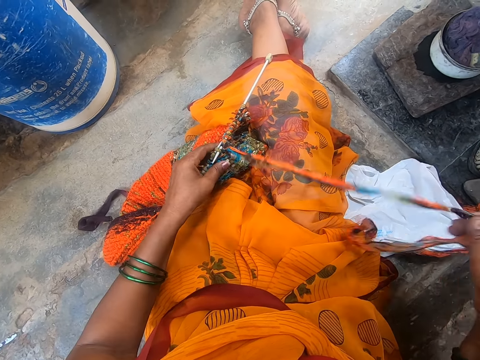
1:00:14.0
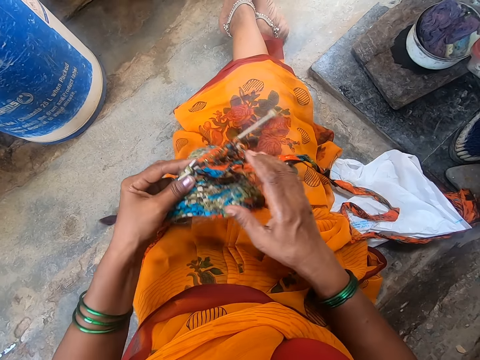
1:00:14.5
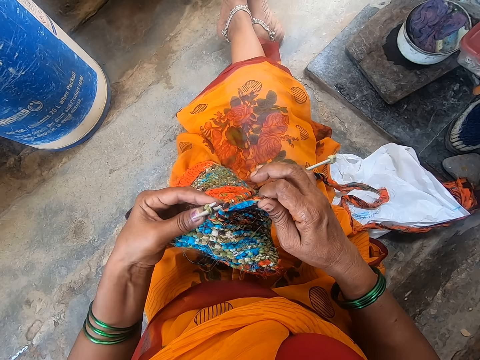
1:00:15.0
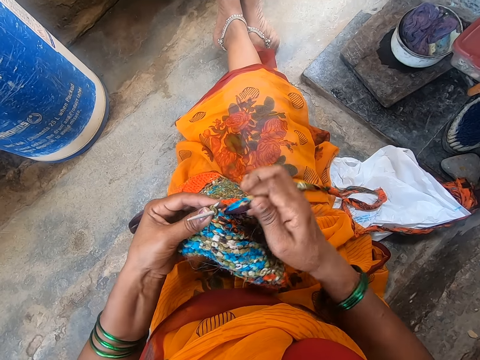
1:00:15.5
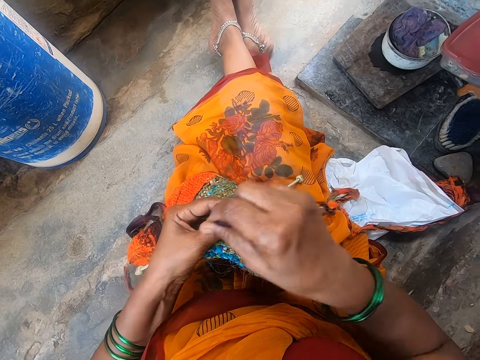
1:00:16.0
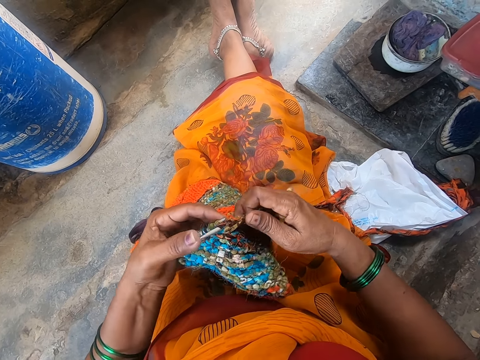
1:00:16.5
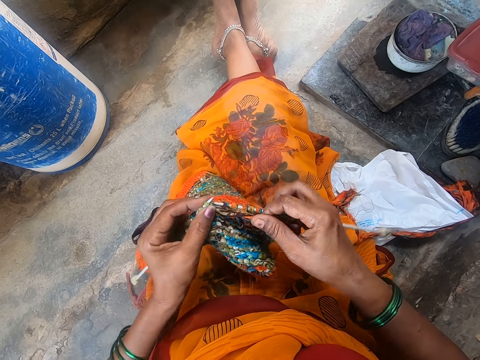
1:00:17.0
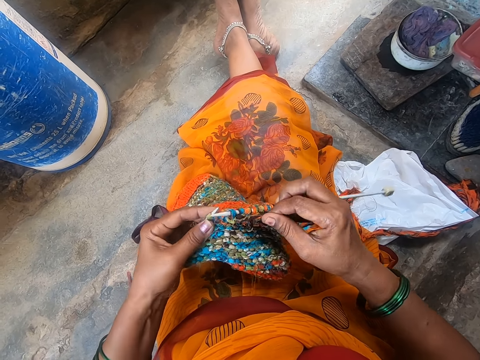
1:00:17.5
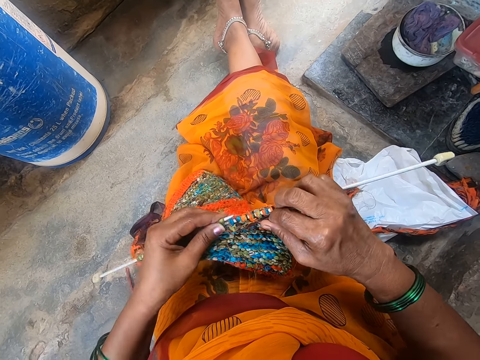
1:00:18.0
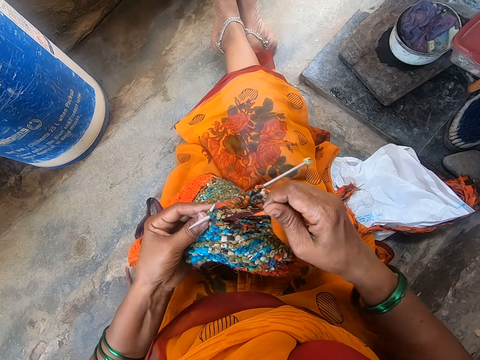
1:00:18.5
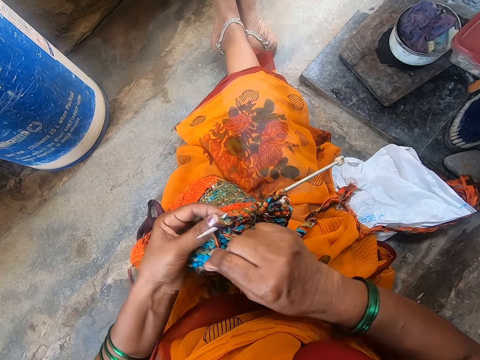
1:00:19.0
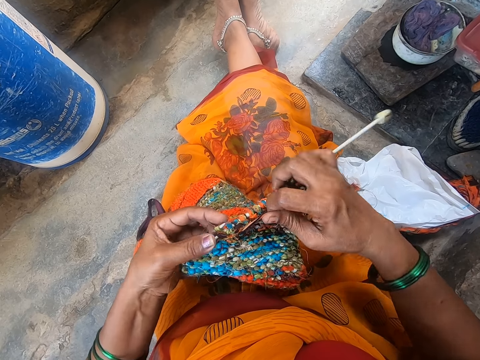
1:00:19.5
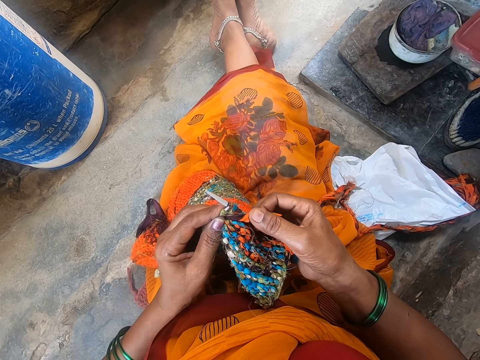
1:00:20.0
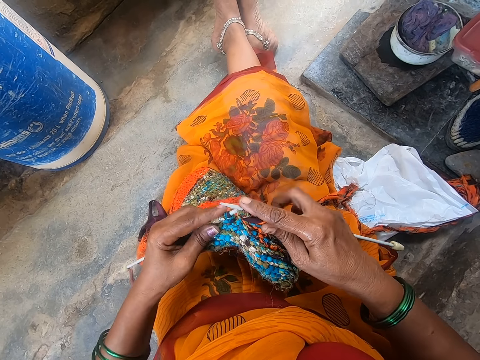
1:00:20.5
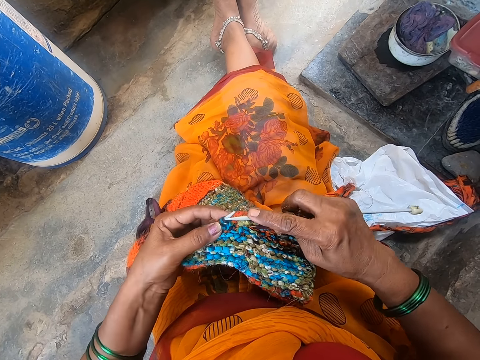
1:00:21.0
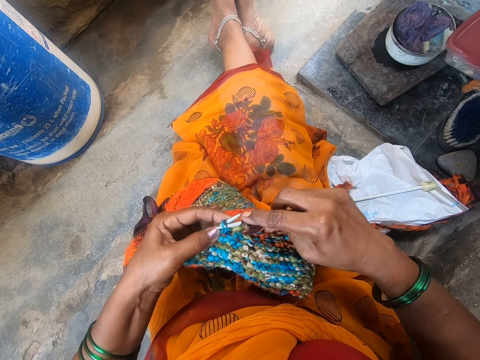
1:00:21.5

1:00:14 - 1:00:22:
The camera wearer knits a cloth with a knitting needle.

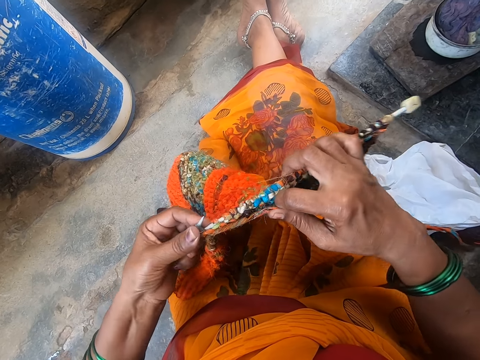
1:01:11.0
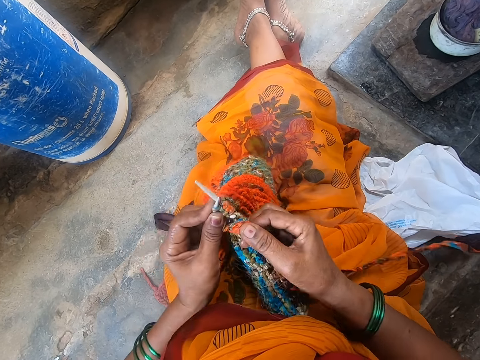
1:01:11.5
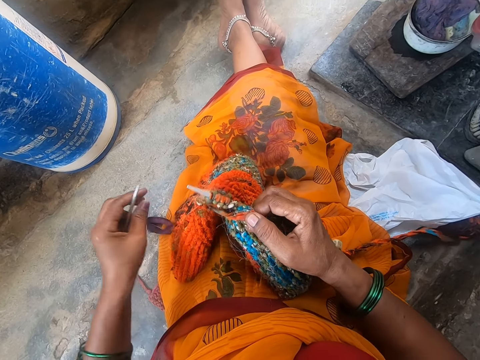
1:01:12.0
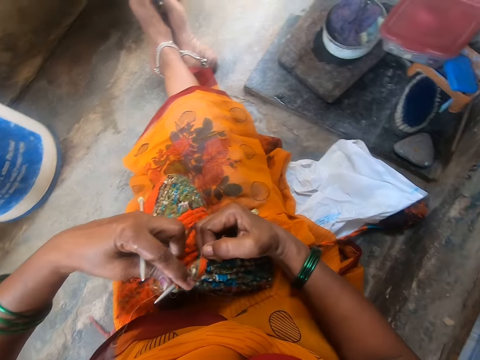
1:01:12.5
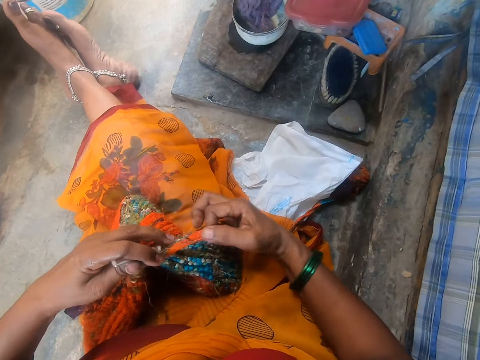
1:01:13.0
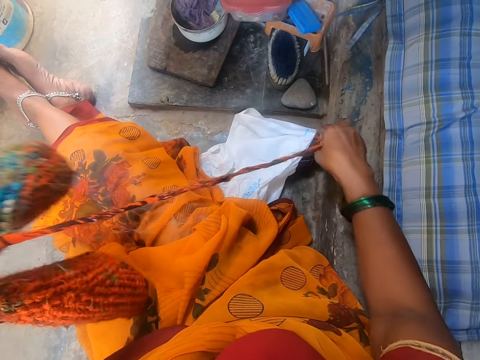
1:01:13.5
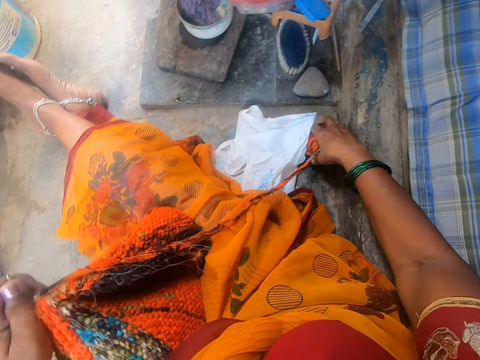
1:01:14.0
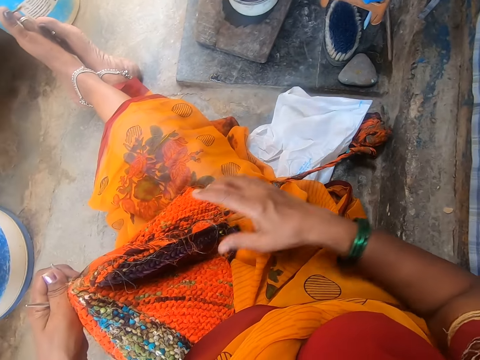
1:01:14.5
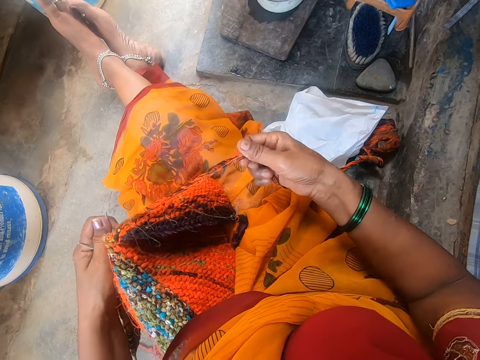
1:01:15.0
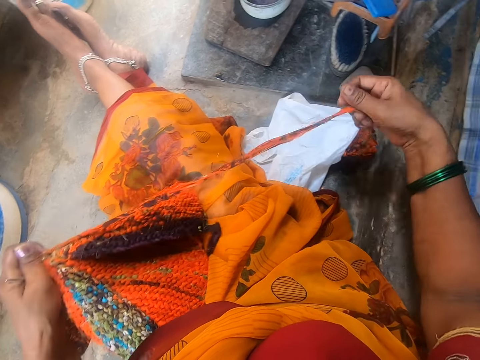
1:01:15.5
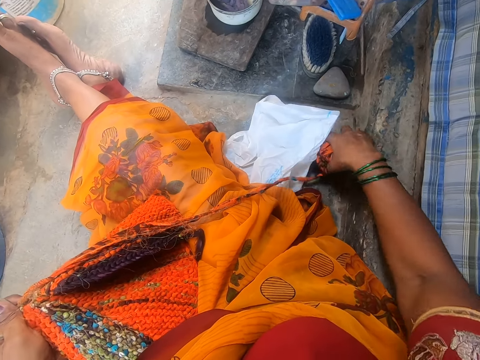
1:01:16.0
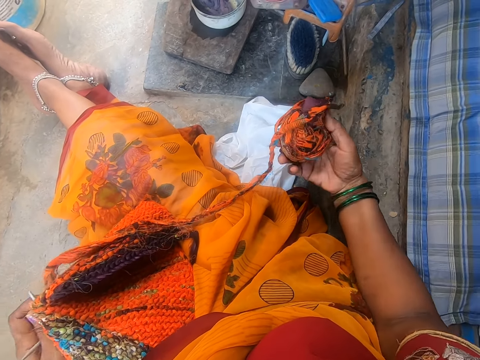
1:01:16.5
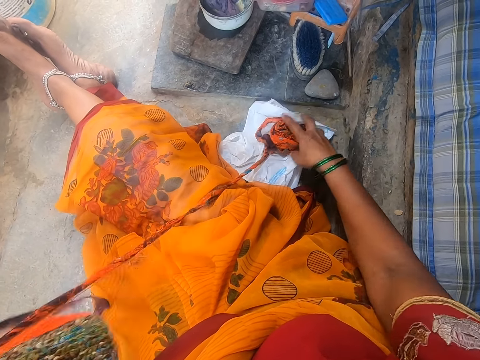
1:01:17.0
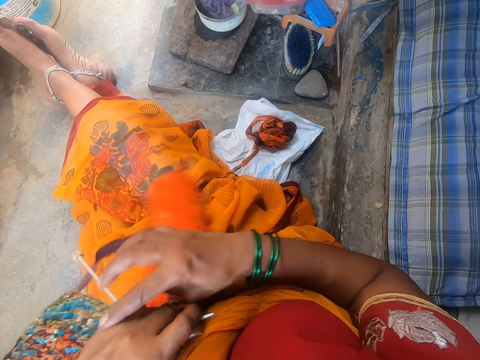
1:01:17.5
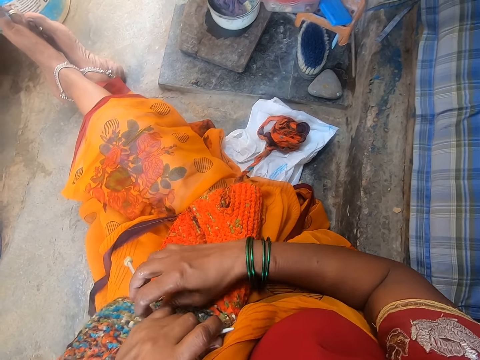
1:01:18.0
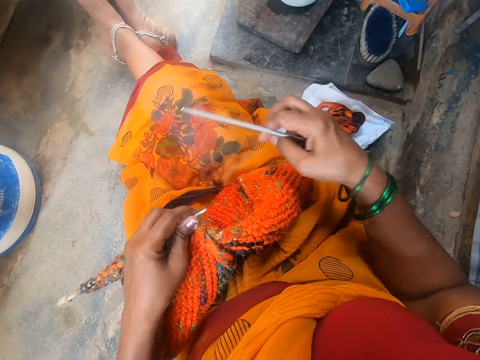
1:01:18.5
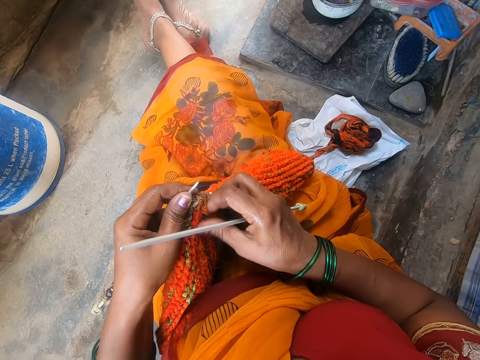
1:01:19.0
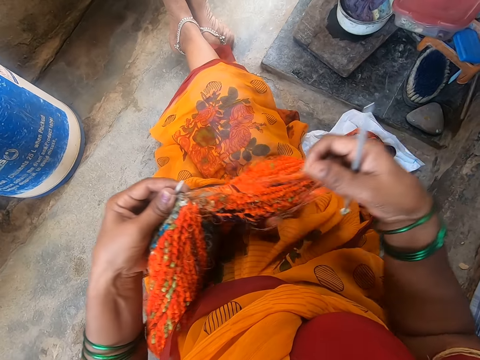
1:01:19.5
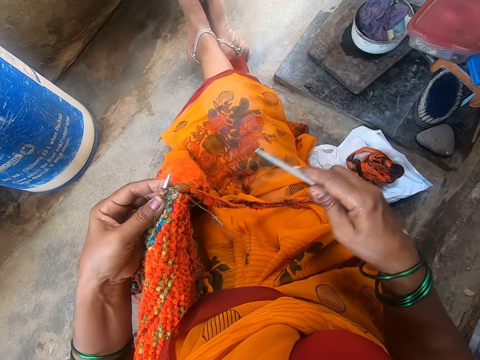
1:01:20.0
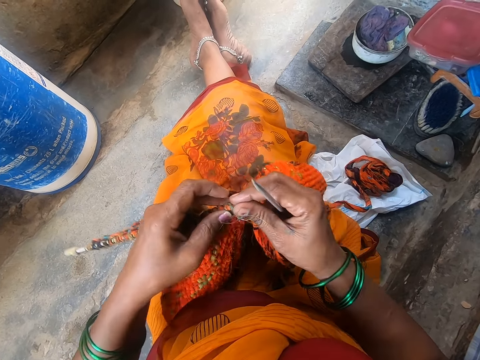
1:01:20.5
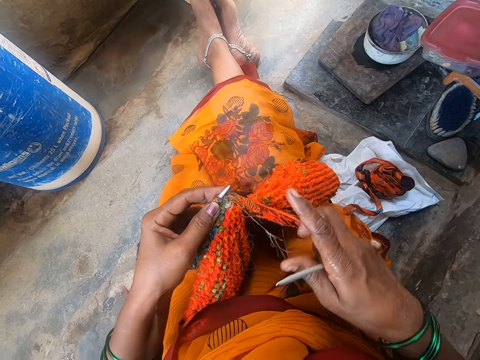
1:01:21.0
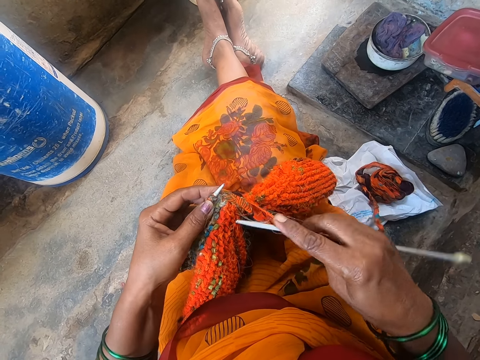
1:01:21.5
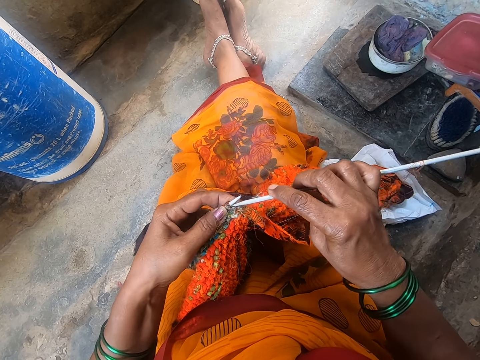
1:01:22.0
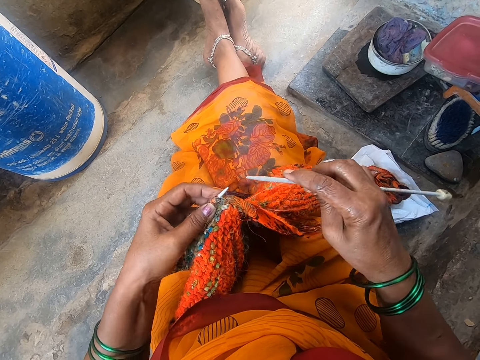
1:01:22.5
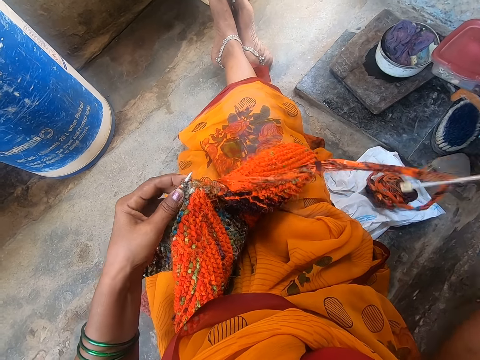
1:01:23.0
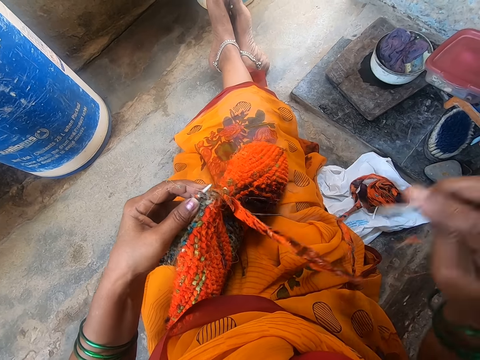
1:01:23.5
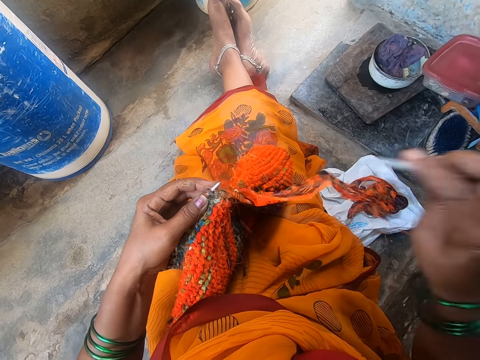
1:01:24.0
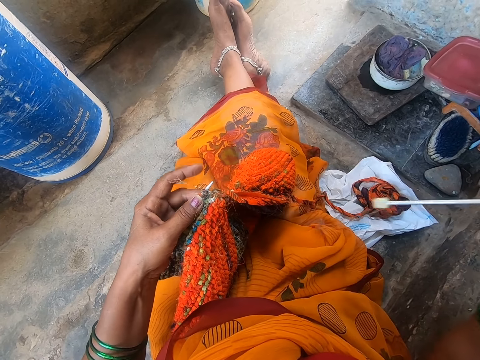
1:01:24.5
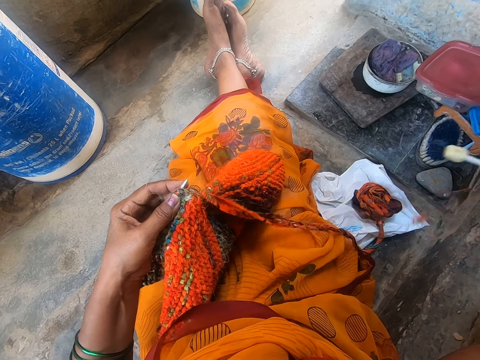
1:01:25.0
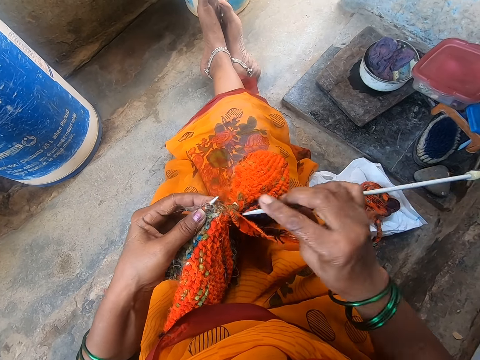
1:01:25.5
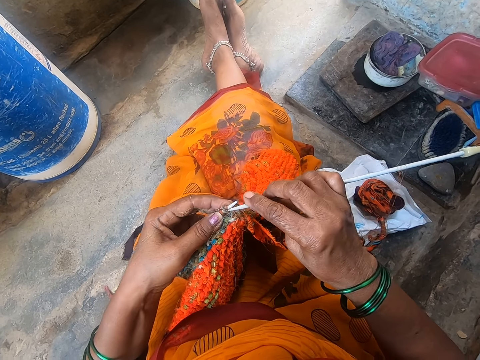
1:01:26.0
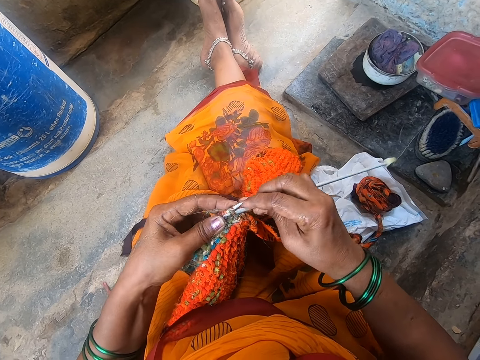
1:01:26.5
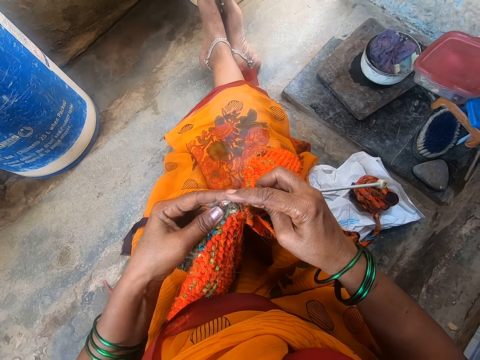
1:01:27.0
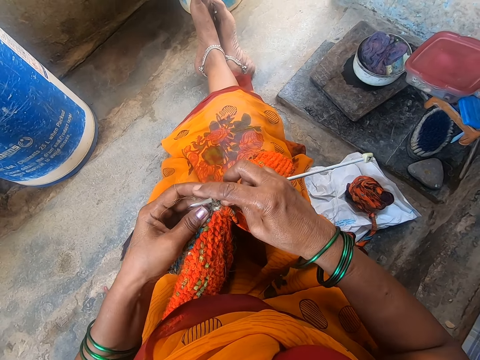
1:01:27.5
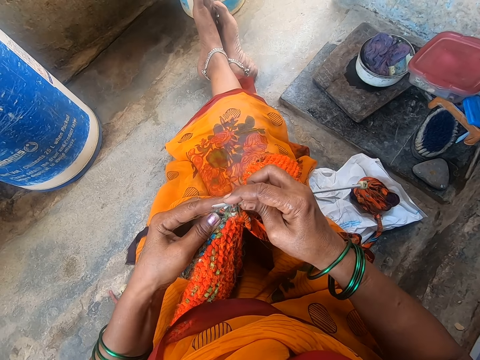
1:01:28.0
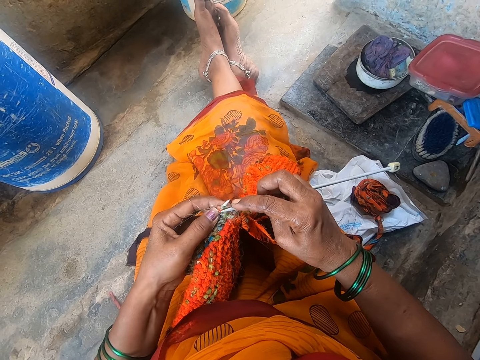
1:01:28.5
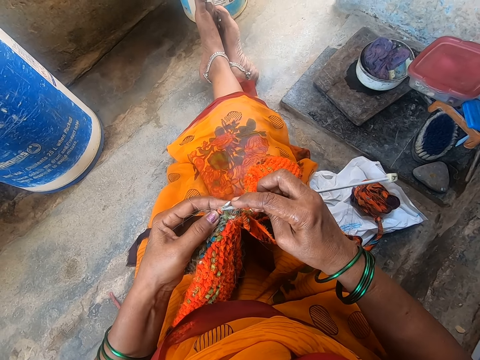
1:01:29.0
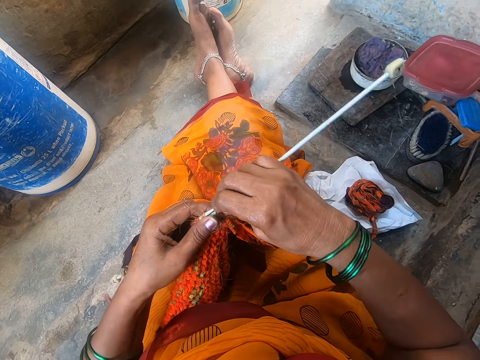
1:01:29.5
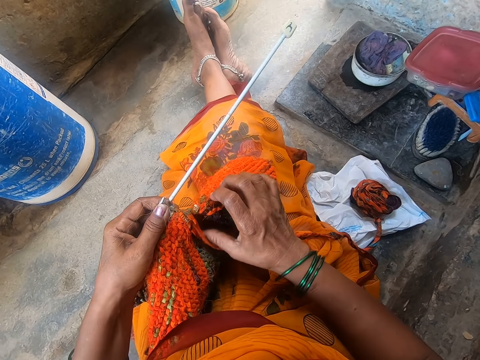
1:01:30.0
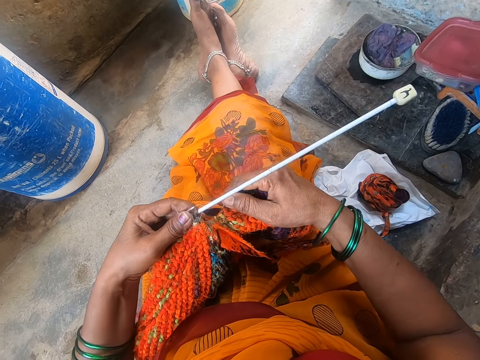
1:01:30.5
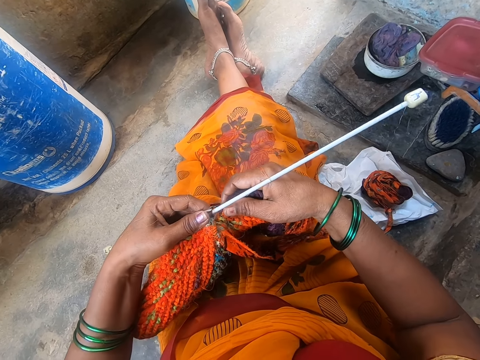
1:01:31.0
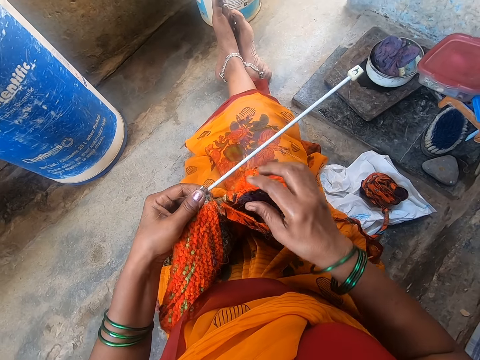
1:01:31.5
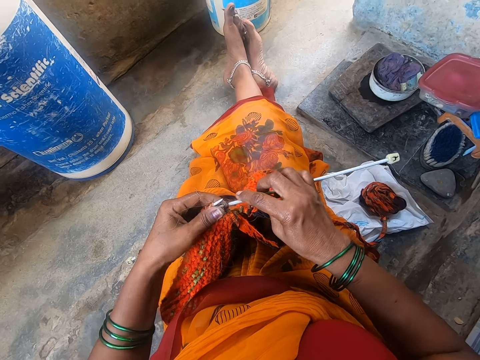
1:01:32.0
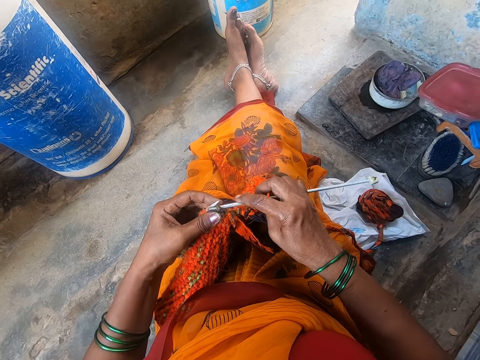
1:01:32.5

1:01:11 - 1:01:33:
The camera wearer stretches a thread with a hand. They adjust wool. They pick up a pile of thread. They check the wool. They place down the pile of thread. They knit cloth. They knit the cloth with a knitting needle.
